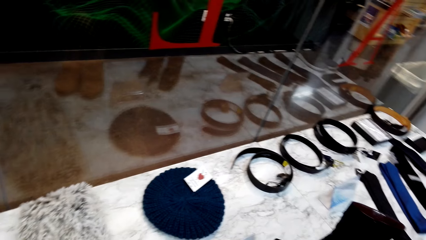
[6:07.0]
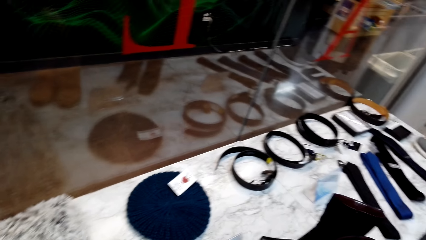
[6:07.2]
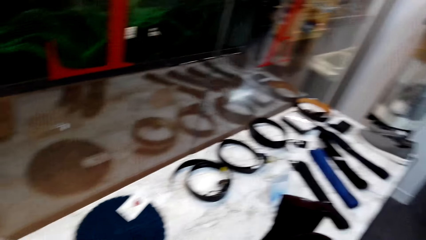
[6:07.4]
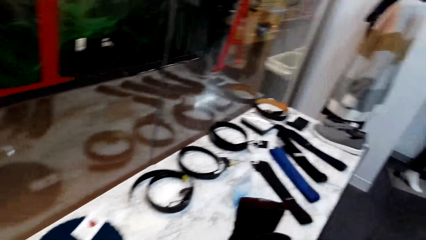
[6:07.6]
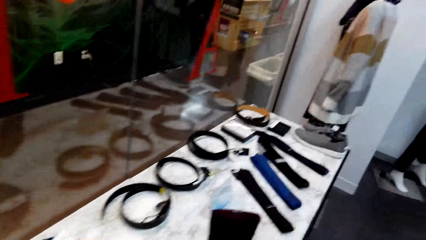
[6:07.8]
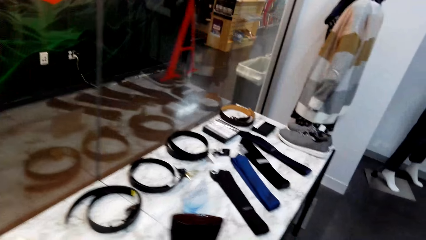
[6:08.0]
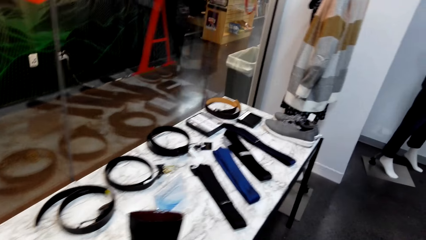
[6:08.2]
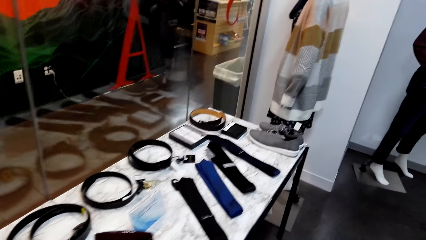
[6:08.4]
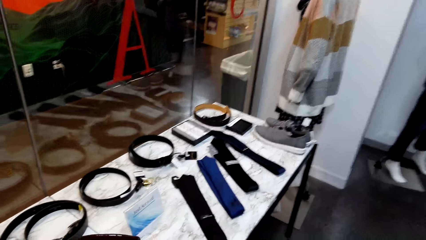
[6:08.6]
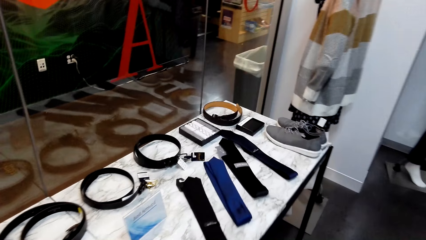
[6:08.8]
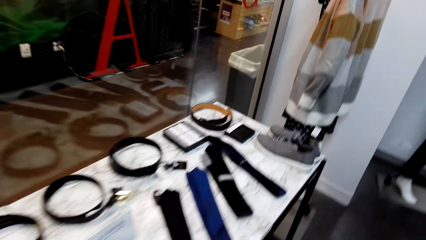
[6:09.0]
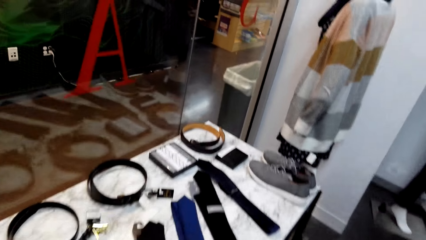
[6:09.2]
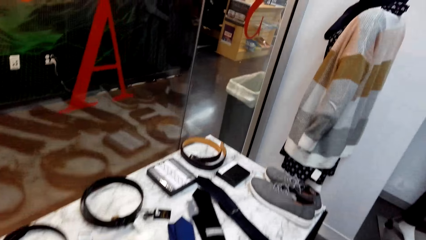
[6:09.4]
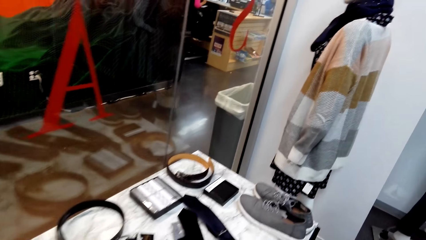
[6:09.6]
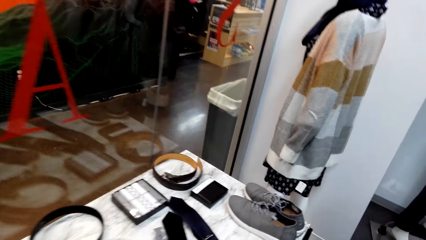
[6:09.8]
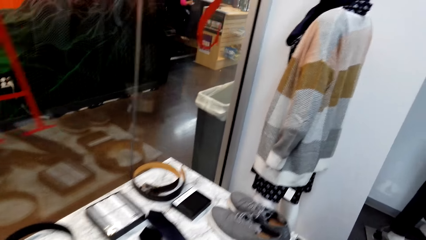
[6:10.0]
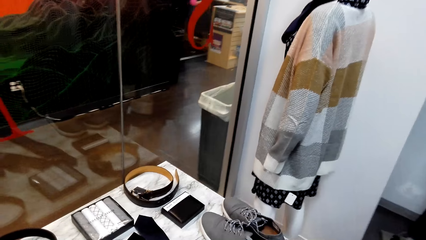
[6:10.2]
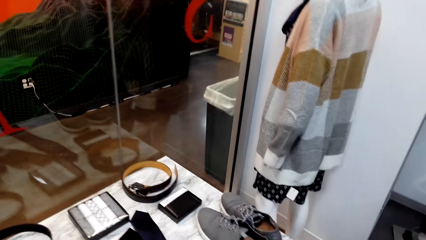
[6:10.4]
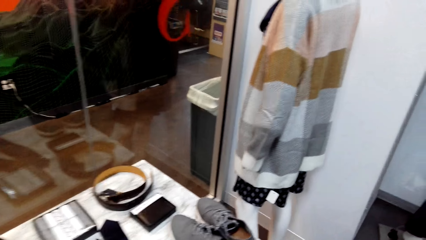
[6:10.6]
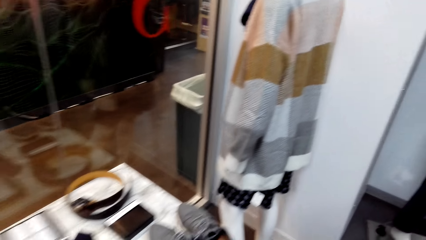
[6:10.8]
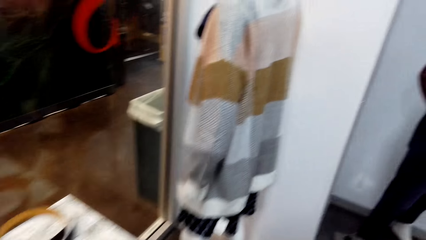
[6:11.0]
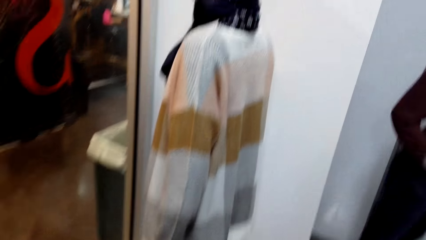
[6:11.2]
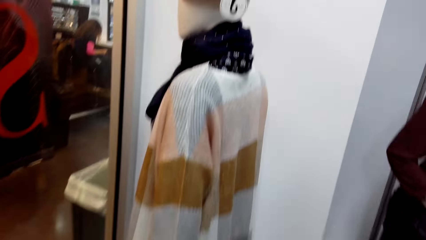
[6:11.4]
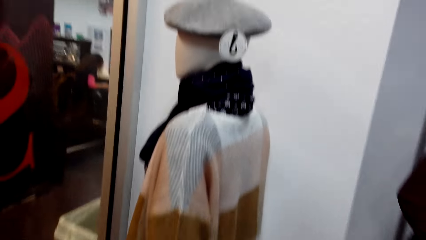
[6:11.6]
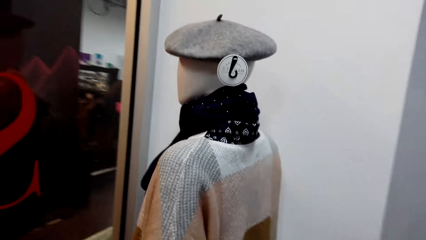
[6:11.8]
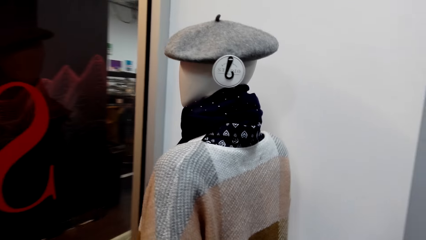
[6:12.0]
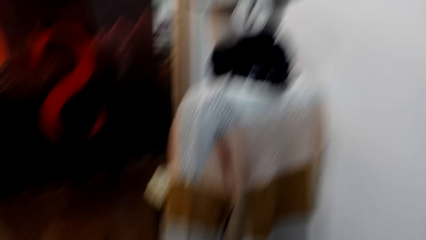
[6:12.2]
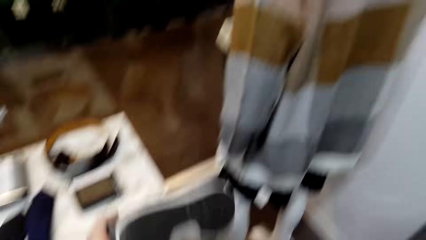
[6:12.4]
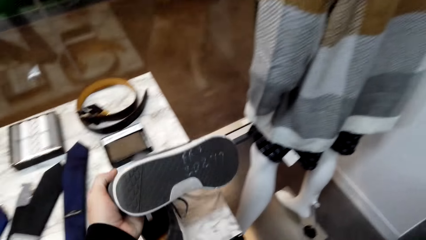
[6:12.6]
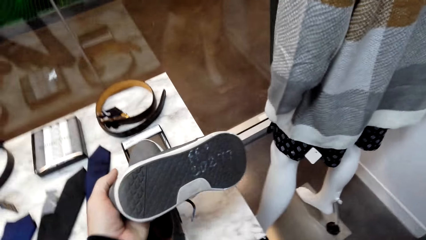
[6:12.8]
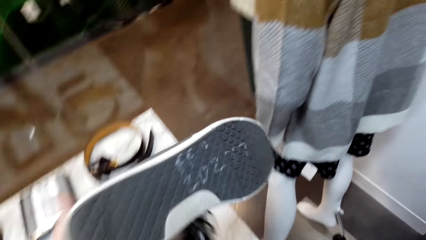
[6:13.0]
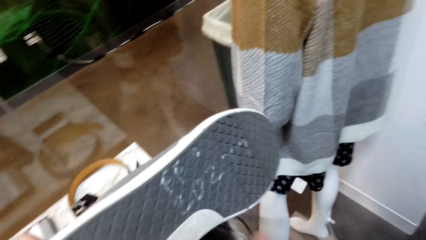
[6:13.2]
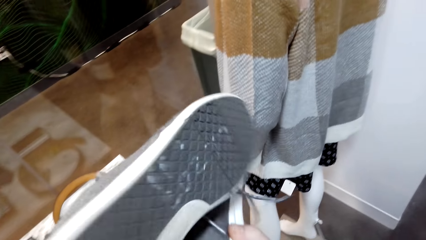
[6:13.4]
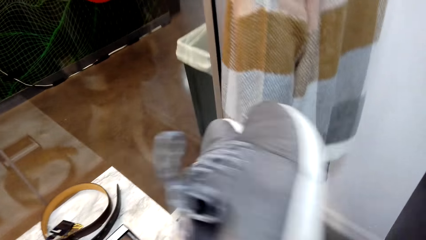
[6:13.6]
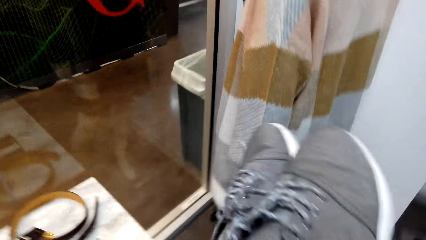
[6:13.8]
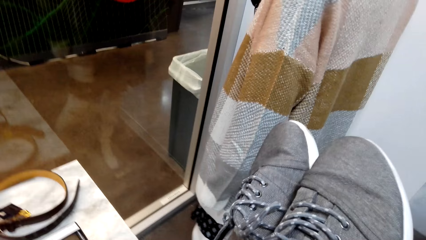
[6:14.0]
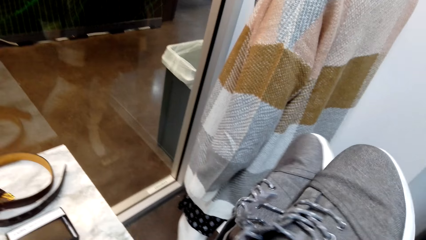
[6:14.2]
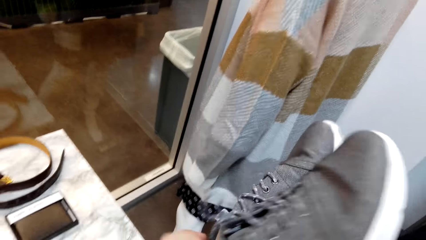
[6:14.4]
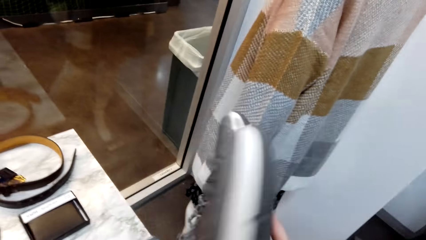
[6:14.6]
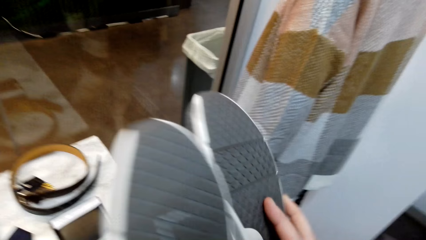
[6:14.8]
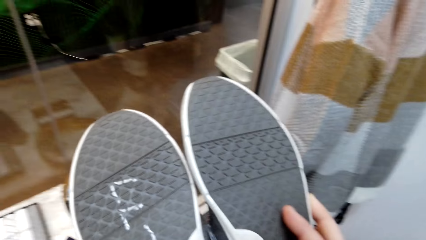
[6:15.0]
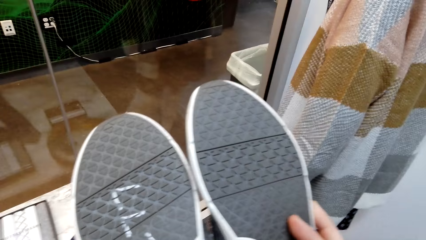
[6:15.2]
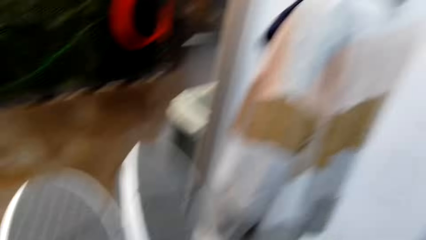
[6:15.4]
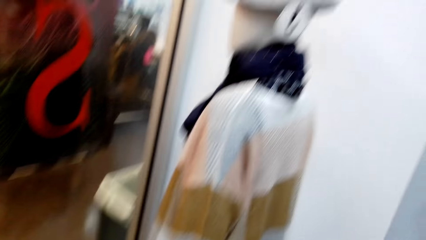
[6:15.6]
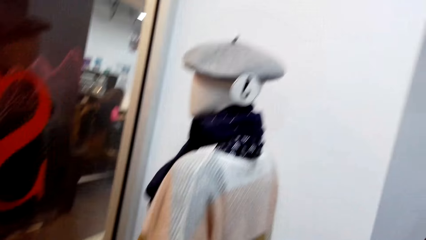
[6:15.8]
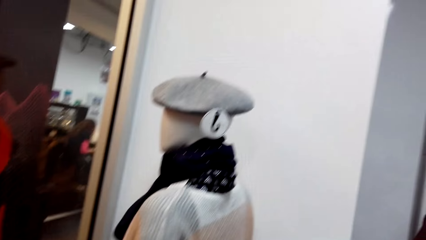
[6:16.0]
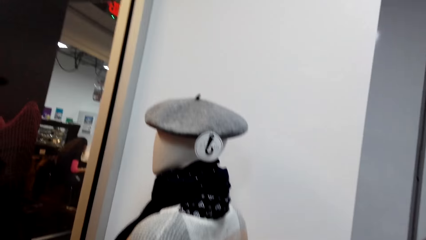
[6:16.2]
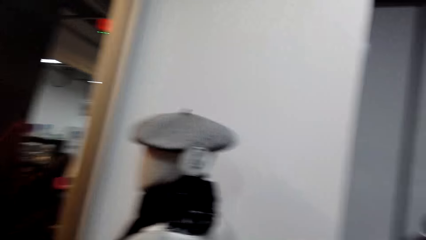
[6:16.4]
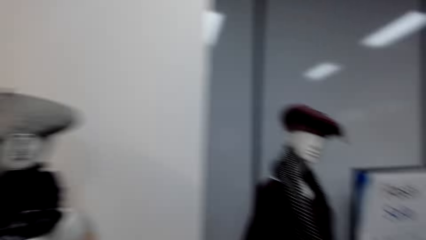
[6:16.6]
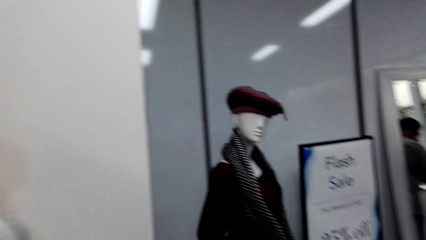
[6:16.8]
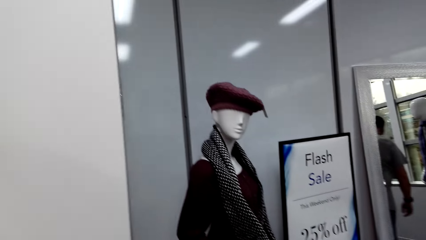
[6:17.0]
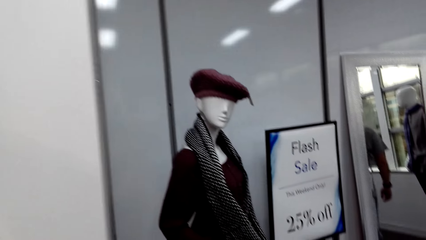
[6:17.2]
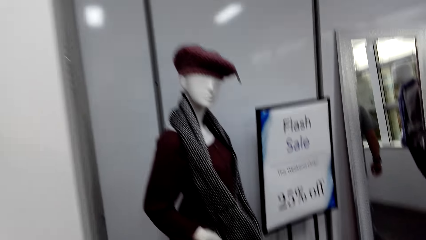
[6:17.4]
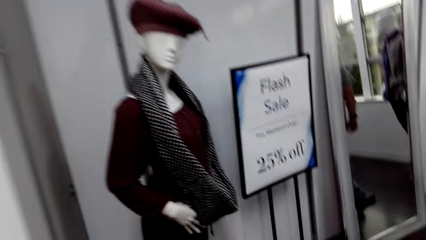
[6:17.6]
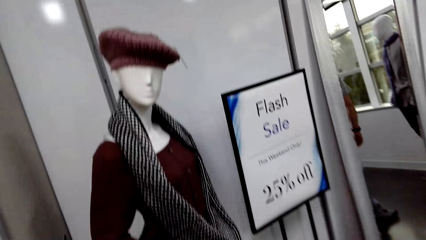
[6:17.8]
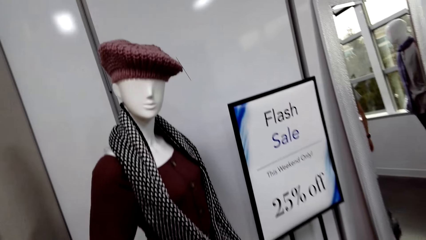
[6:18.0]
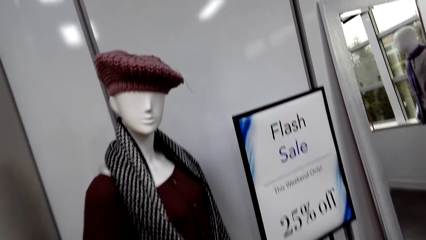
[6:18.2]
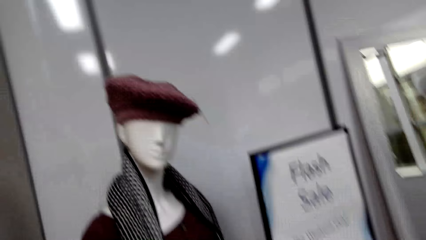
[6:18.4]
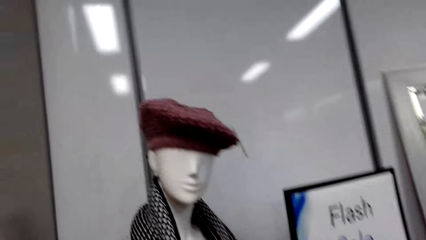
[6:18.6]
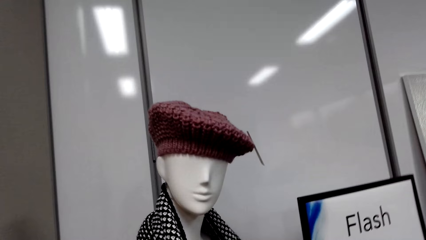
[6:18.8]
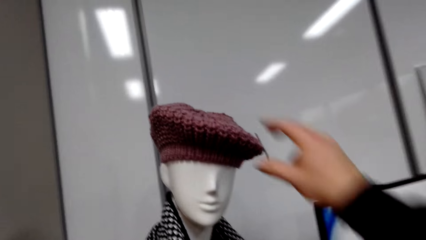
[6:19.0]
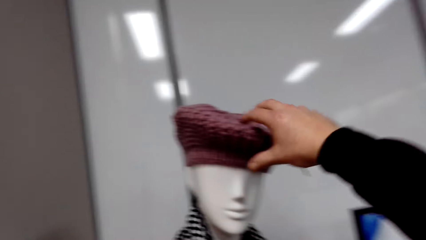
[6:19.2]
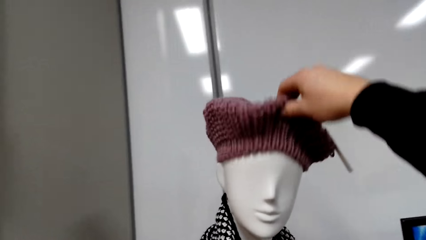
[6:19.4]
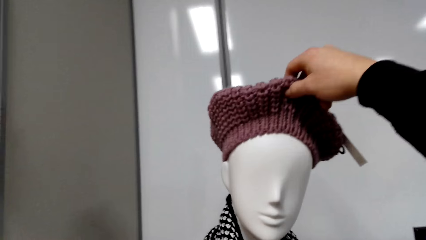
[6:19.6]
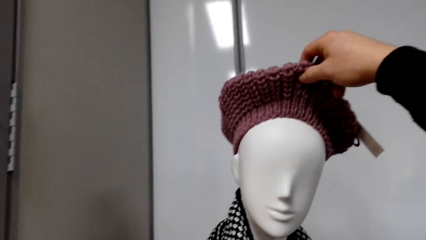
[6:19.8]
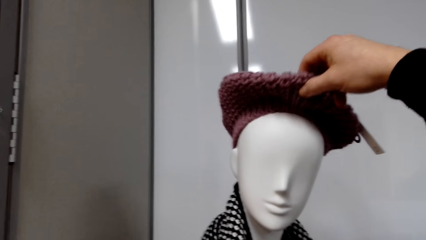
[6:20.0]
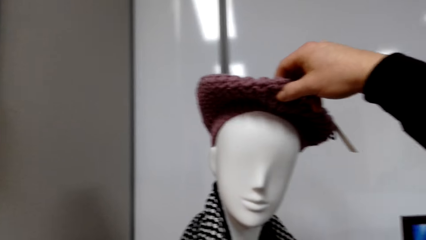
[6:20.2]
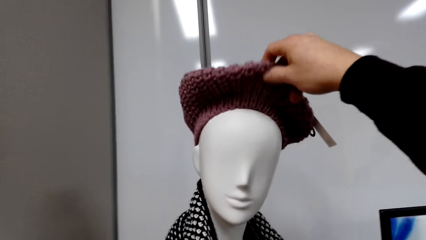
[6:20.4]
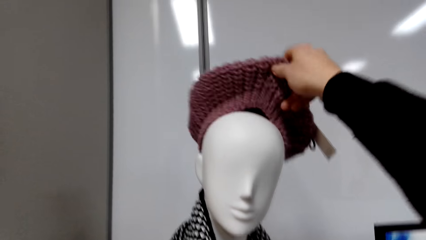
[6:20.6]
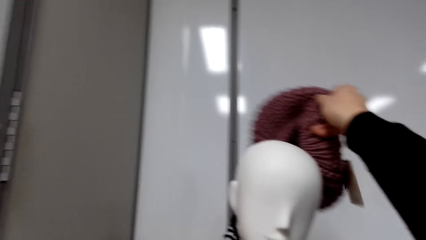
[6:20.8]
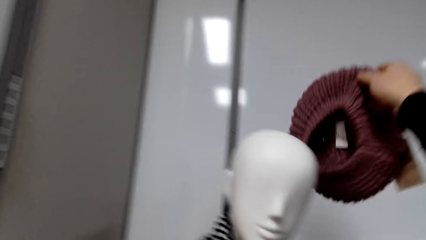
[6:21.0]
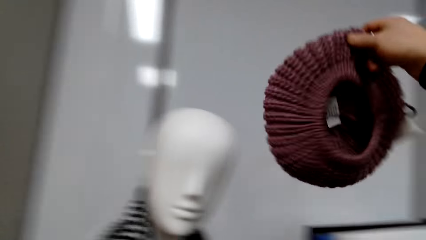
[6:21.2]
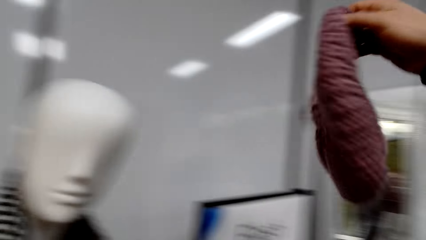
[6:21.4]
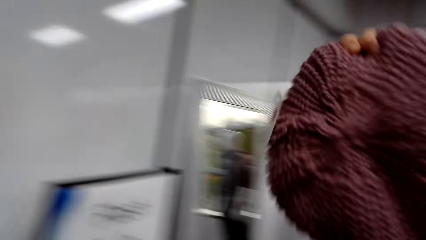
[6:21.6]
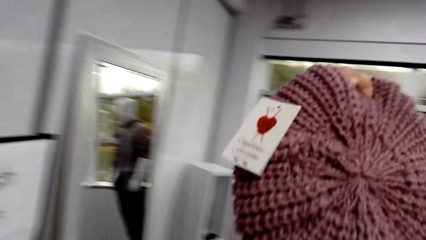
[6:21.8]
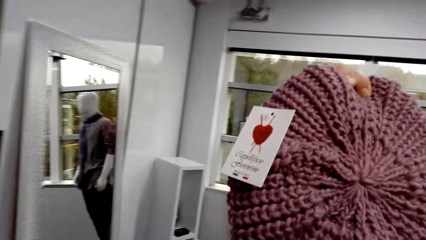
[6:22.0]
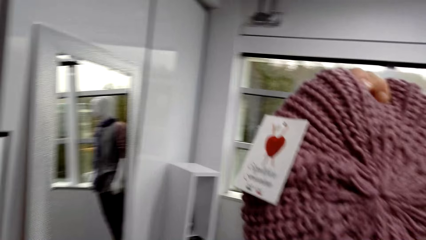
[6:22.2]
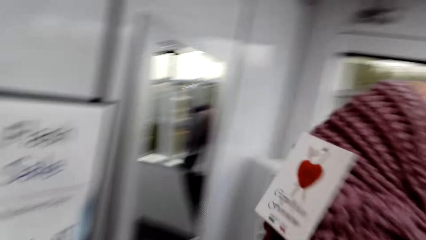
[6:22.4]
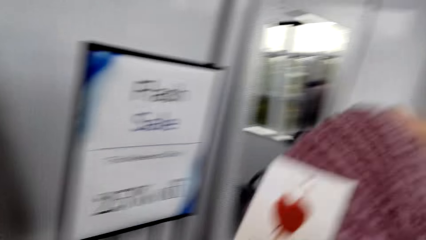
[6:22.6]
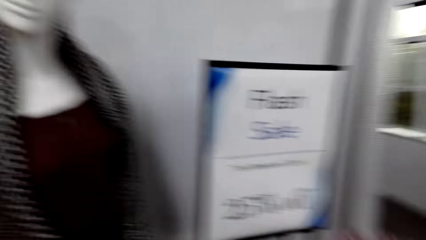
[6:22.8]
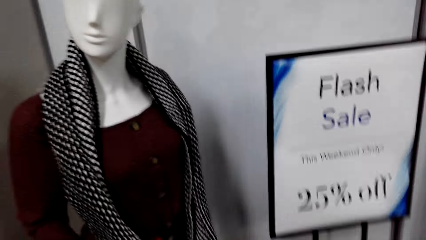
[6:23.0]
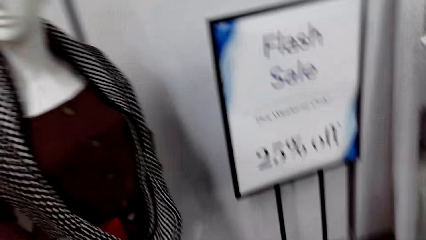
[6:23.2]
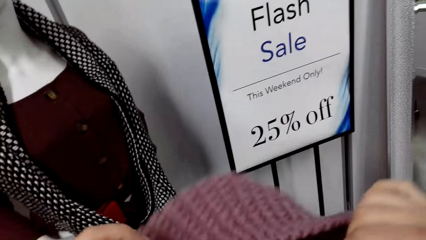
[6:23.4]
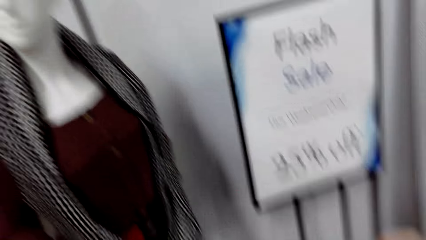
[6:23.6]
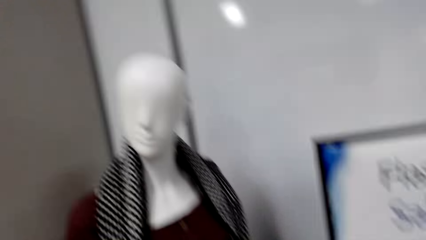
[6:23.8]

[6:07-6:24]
The camera wearer walks along the table. They lift a pair of shoes on the table. They hold the pair of shoes. They stare at the pair. They turn the shoes. They drop the pair back to the table. They walk to a mannequin in the room. They lift a Marvin or cap on the mannequin head. They hold the cap. They stare at the Marvin hat. They turn the cap.
